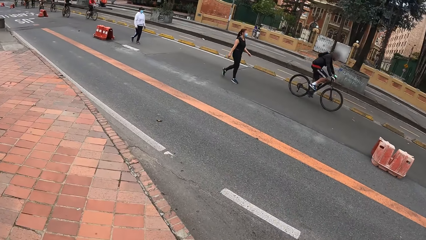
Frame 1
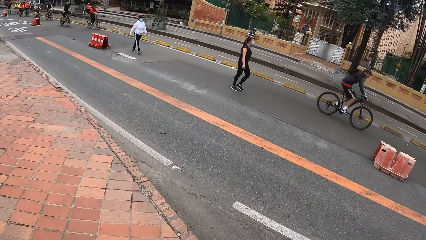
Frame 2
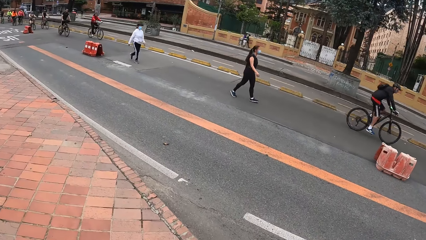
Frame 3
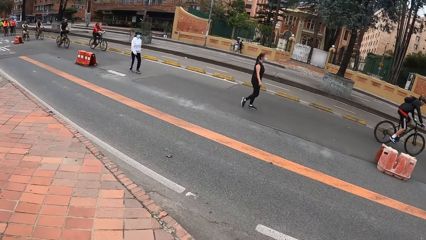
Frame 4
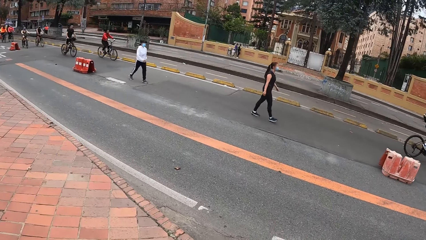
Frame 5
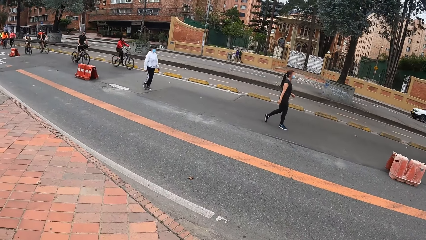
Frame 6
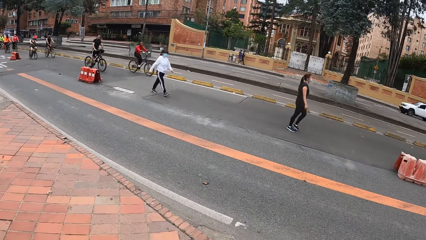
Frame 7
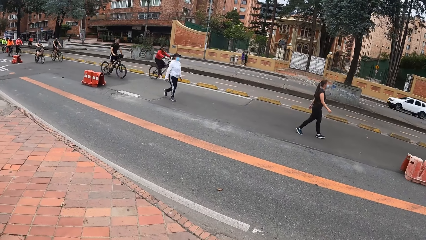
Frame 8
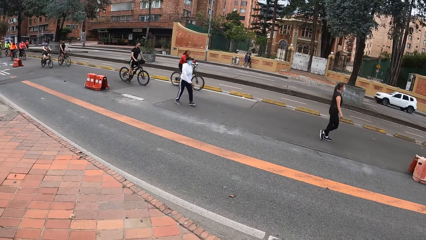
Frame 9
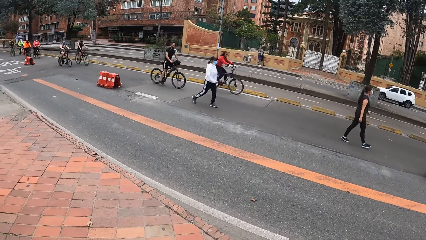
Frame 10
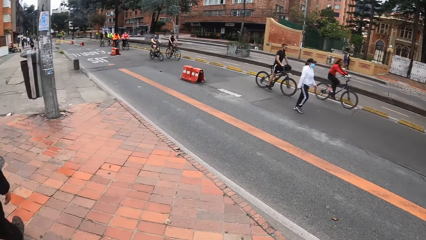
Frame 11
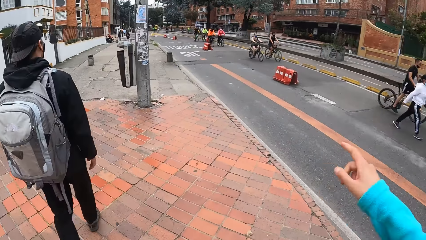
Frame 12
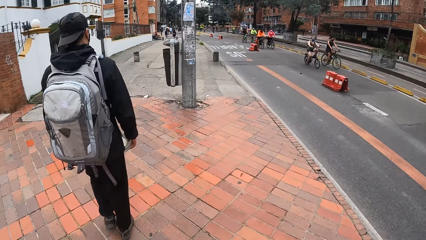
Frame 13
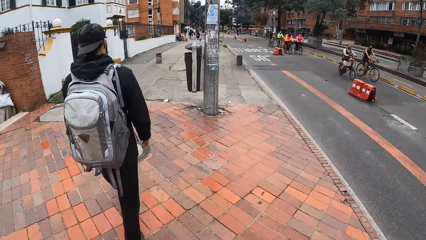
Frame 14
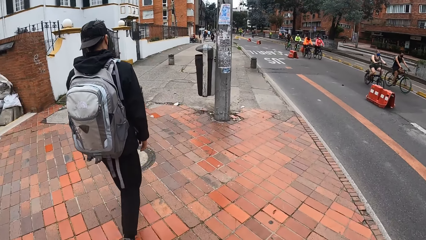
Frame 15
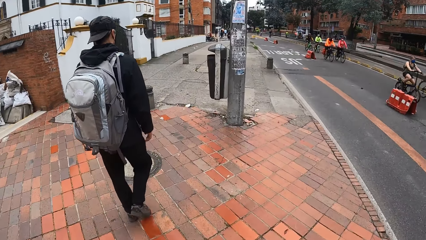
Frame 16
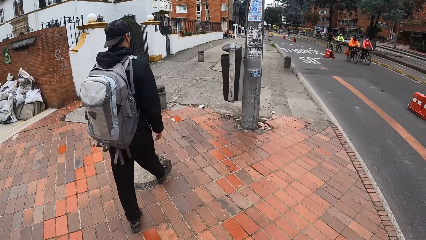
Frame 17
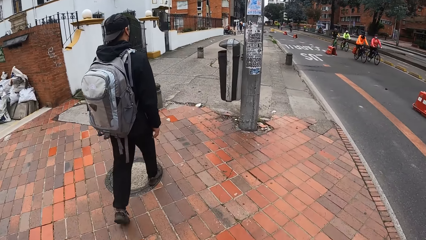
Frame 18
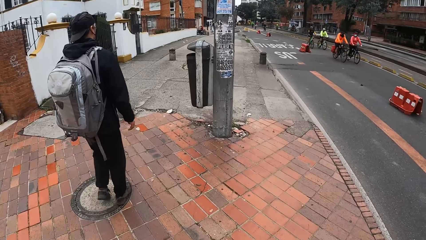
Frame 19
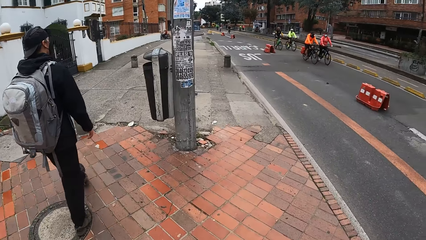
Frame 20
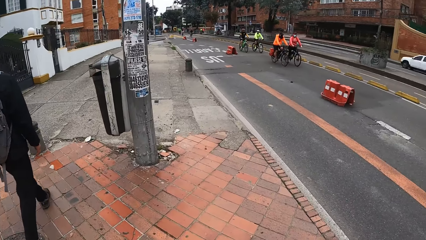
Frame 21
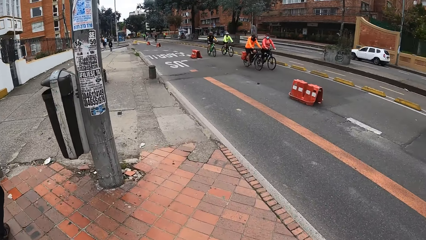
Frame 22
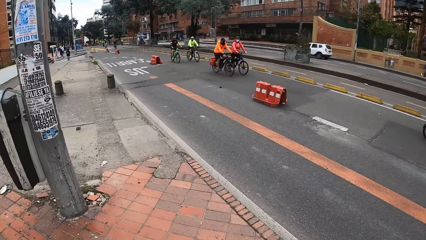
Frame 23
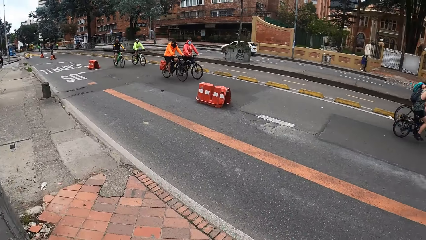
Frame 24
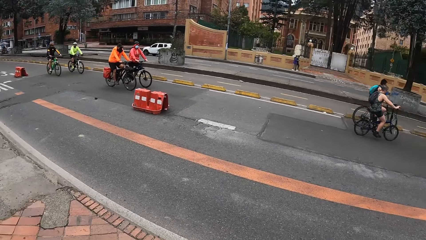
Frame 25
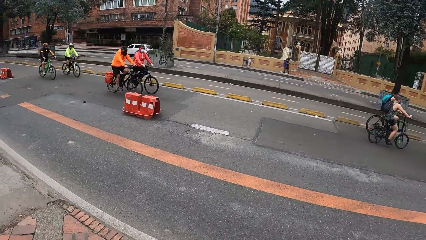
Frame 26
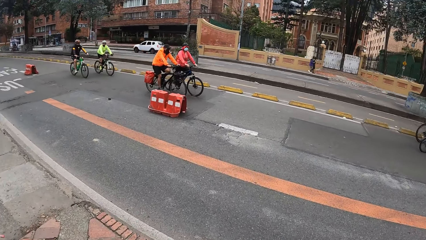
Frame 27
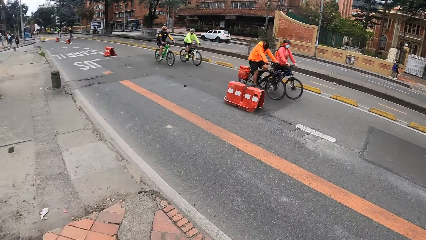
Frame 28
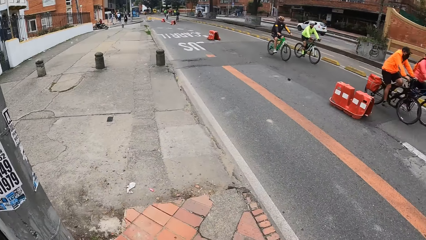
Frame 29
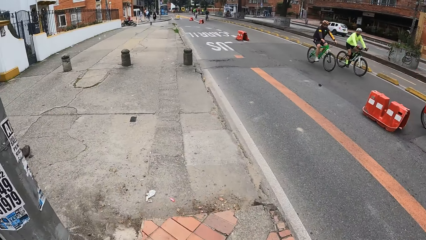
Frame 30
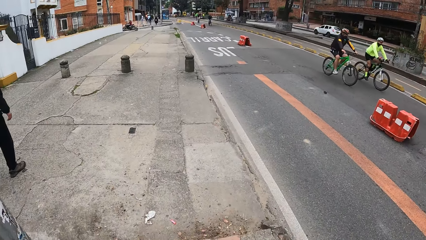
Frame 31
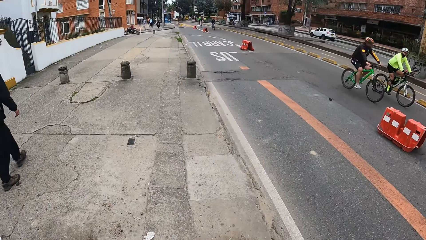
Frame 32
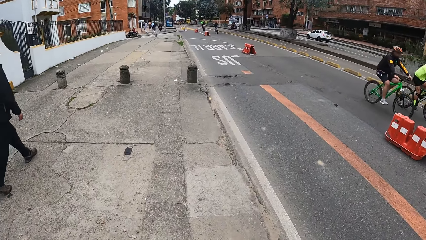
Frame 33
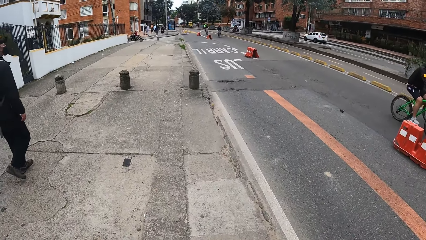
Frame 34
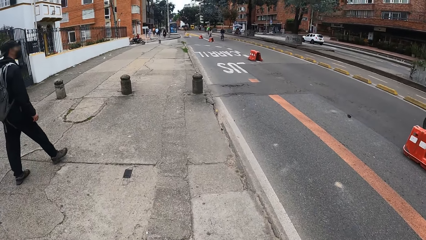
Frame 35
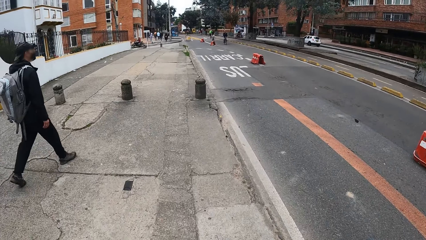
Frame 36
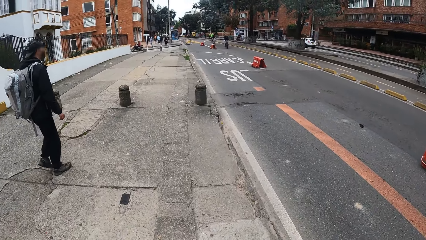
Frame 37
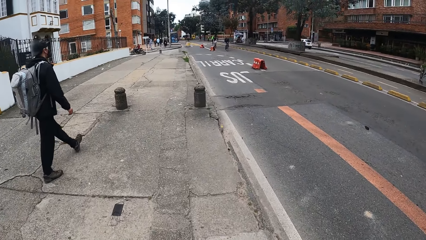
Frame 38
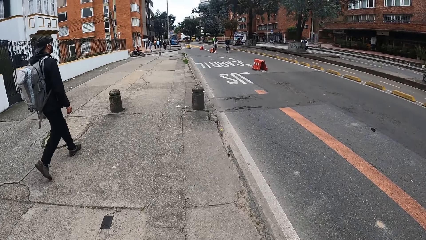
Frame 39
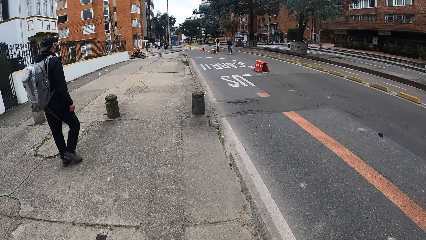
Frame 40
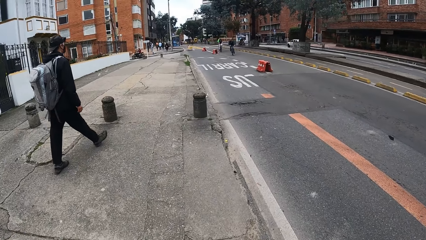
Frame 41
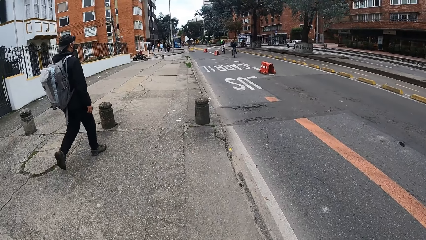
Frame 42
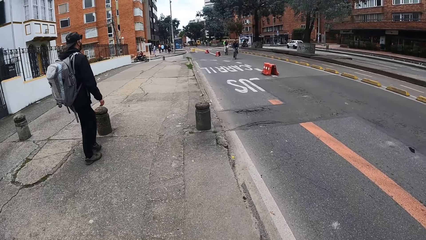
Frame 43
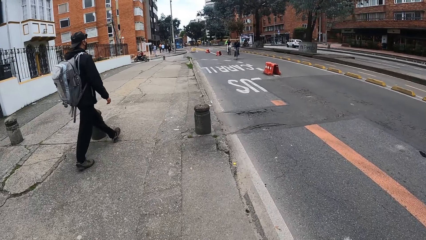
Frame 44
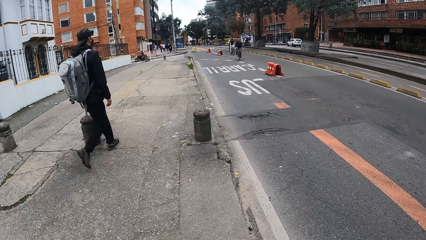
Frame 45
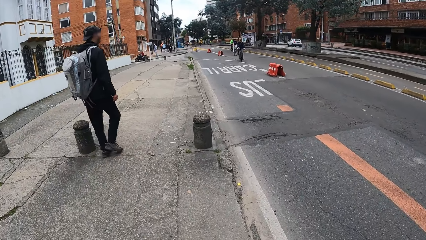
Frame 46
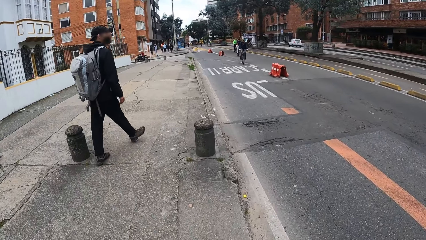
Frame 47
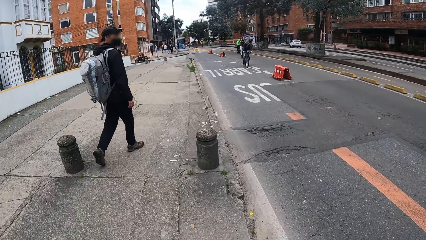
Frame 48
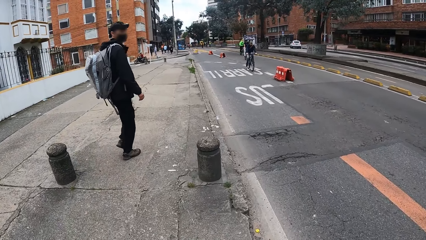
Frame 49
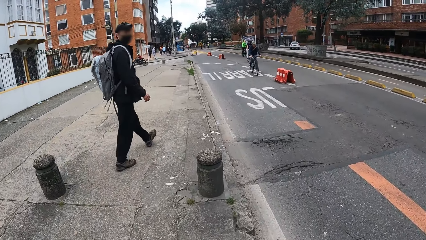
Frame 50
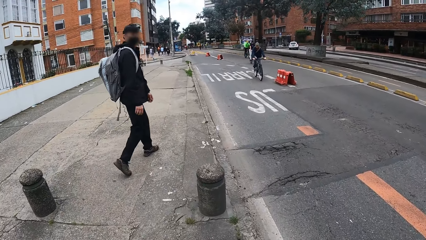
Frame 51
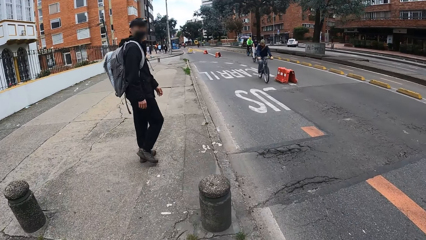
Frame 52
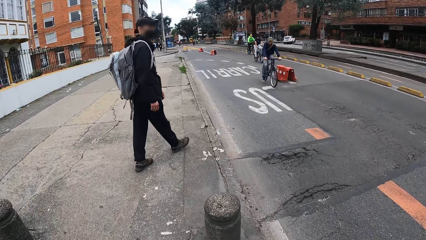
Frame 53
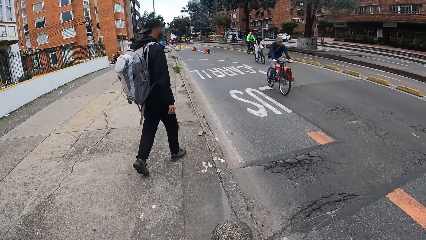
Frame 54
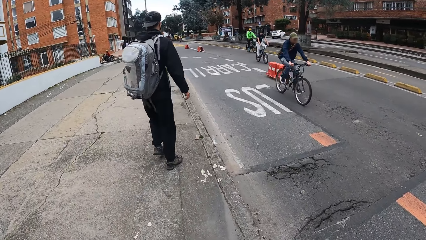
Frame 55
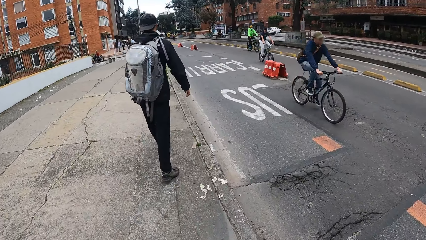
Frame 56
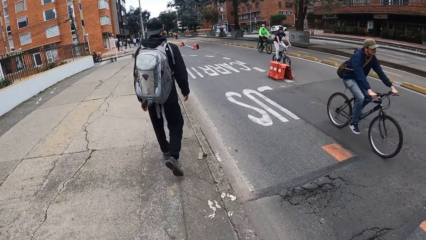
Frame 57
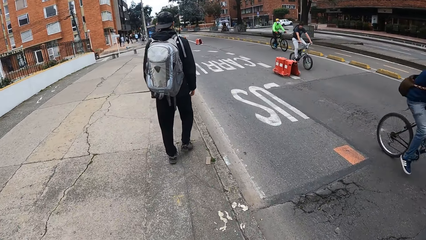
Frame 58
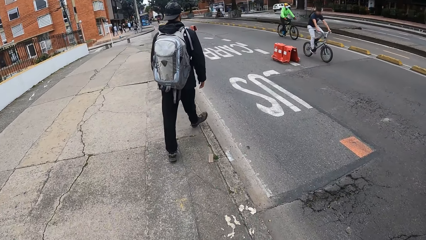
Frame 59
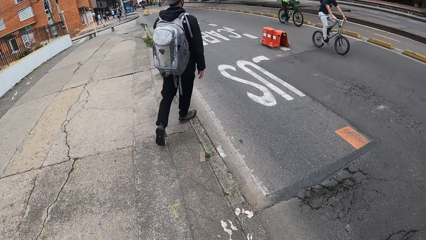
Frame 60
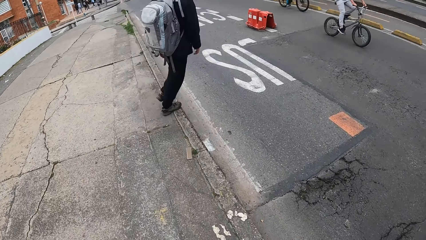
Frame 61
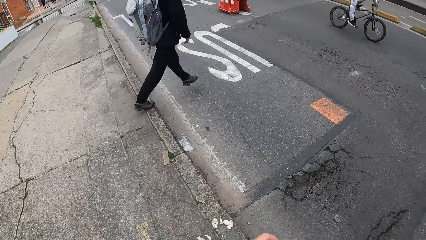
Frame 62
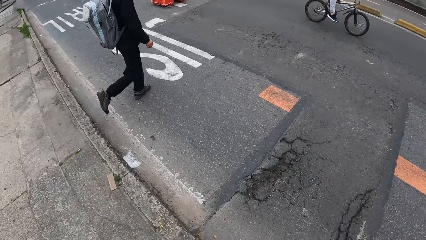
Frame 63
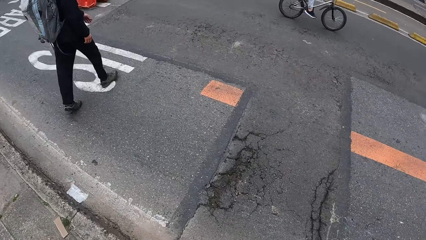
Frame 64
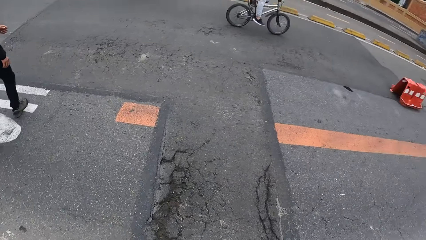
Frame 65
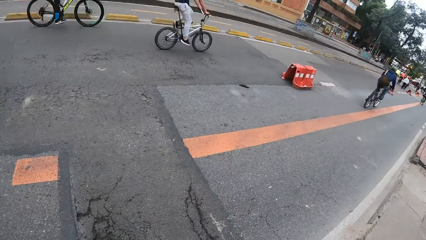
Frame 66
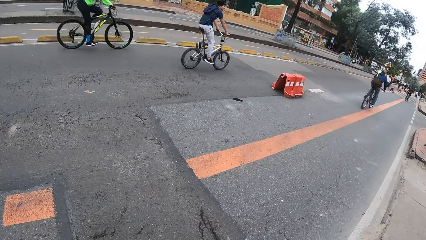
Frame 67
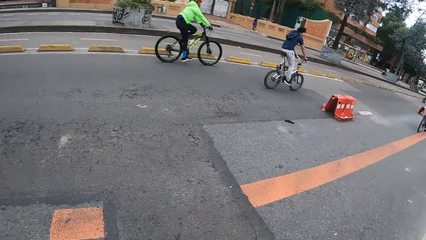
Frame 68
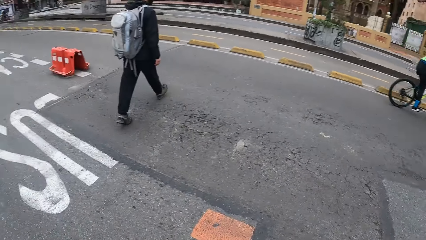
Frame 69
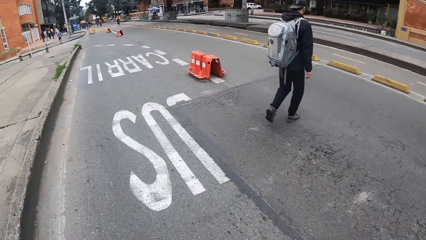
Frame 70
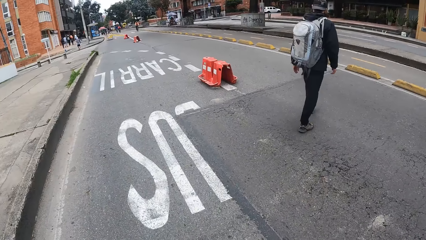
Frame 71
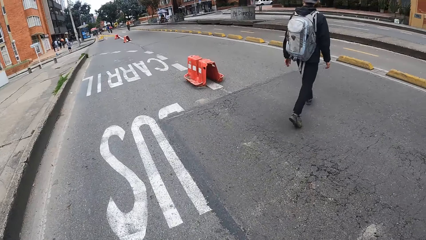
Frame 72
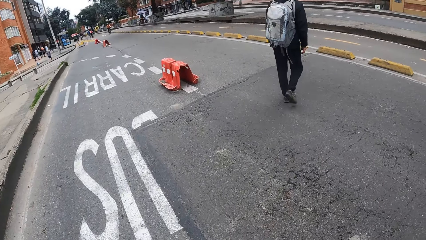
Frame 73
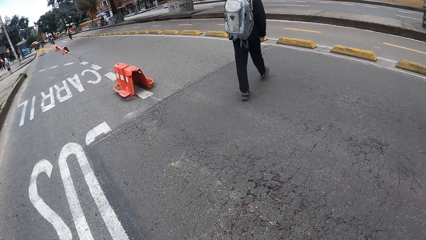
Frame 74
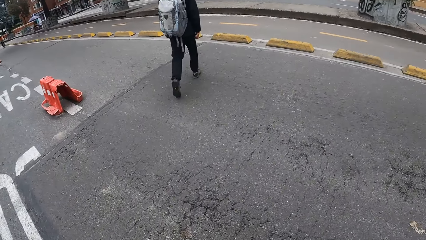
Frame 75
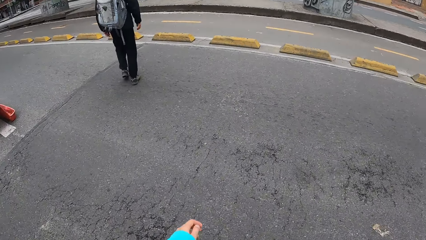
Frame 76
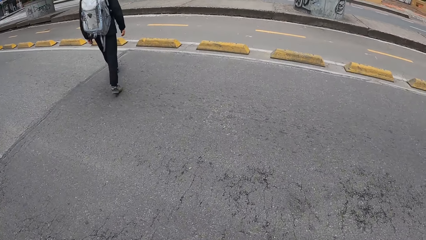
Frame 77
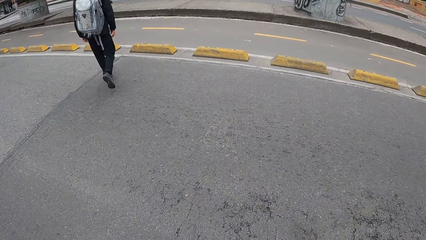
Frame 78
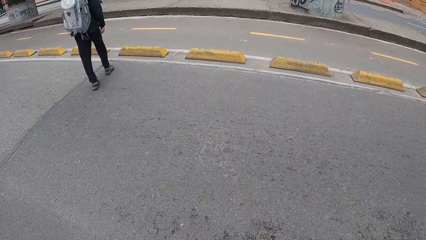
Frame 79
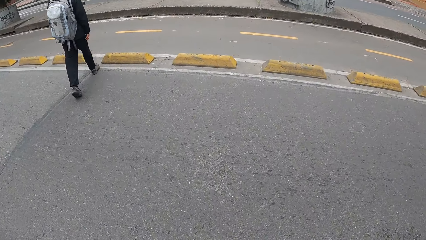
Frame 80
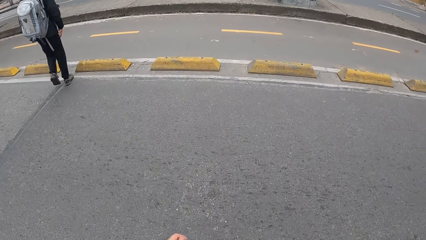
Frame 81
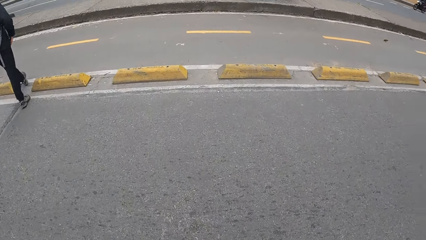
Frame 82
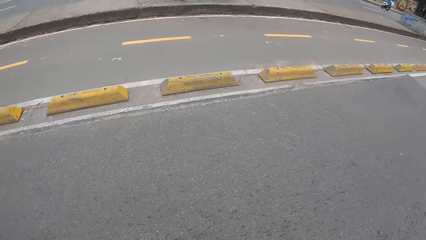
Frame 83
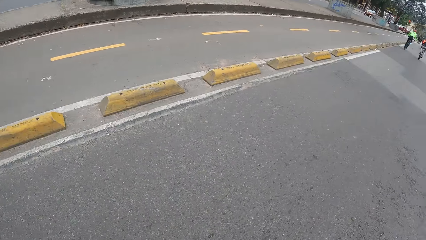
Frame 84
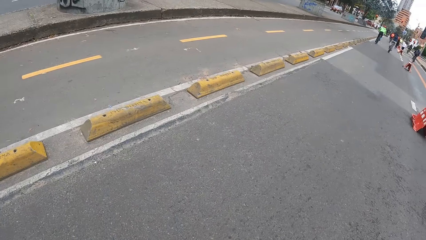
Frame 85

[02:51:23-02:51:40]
The camera wearer looks around. They walk on the road. A man crosses the road. The camera wearer crosses the road. They look around the road.
